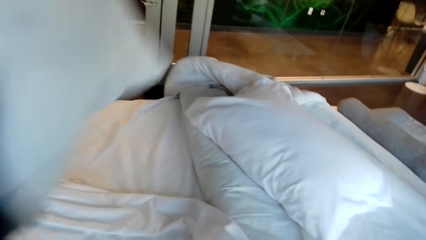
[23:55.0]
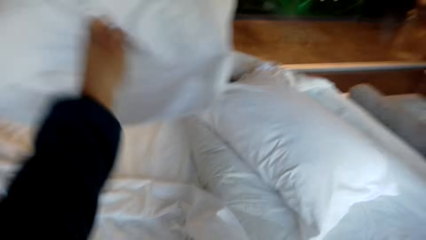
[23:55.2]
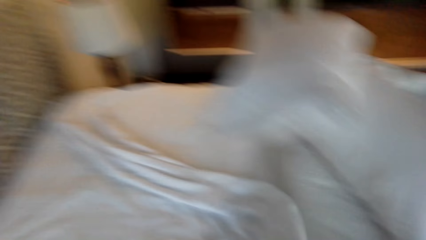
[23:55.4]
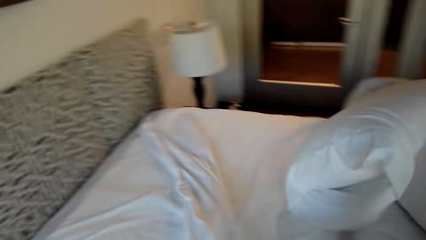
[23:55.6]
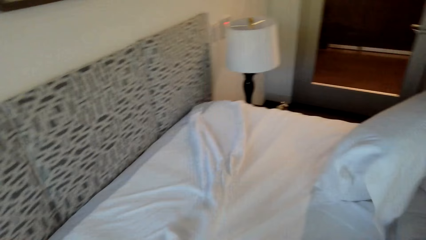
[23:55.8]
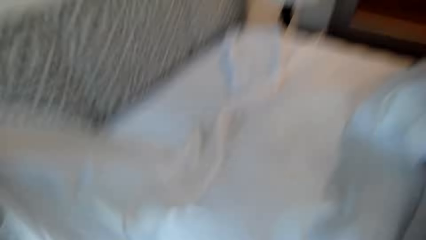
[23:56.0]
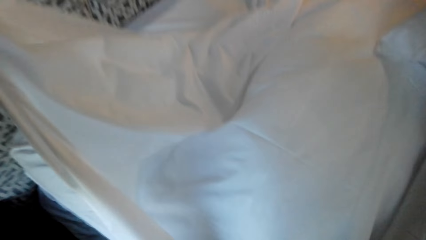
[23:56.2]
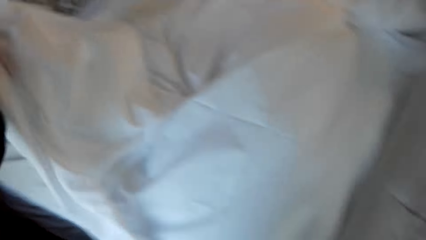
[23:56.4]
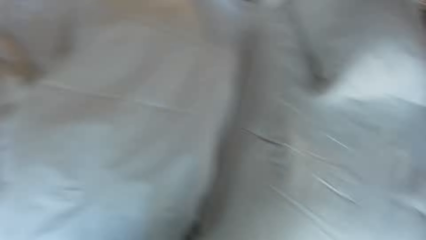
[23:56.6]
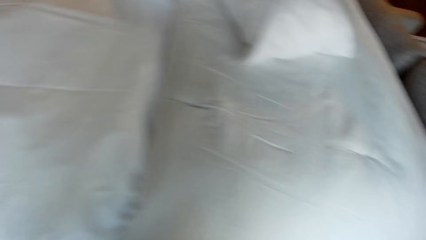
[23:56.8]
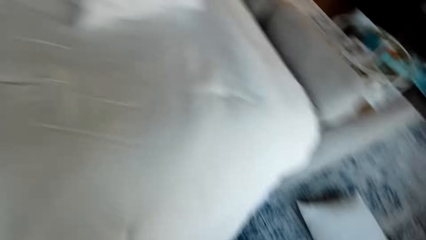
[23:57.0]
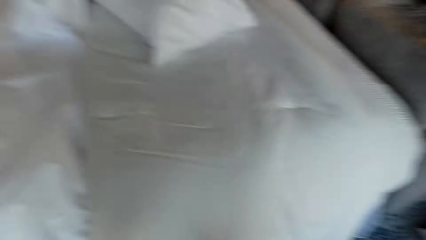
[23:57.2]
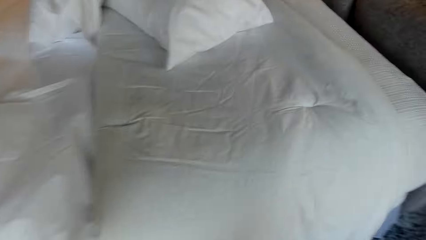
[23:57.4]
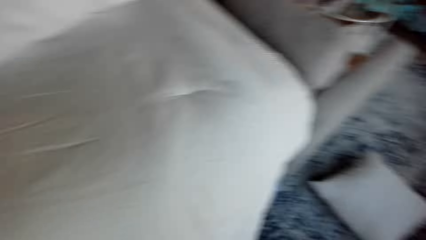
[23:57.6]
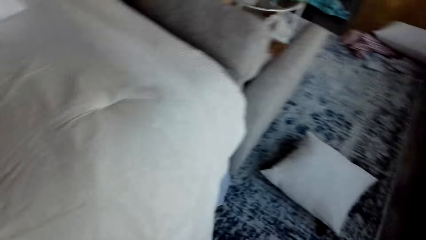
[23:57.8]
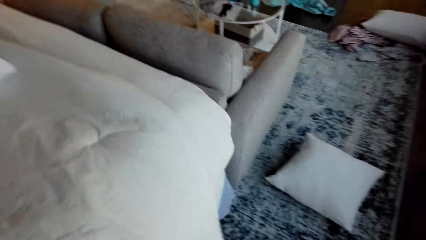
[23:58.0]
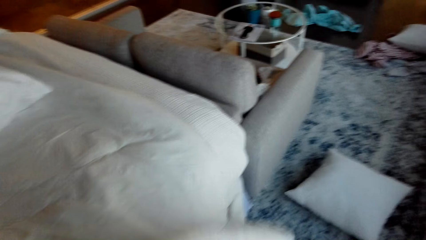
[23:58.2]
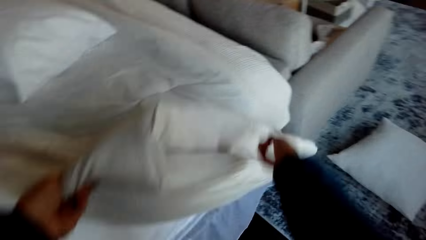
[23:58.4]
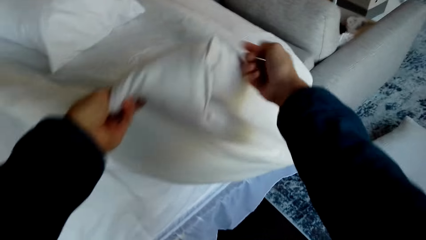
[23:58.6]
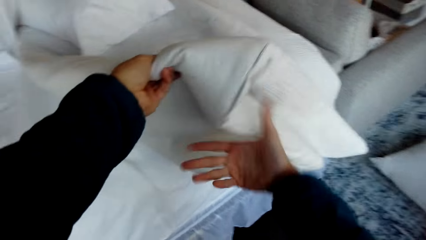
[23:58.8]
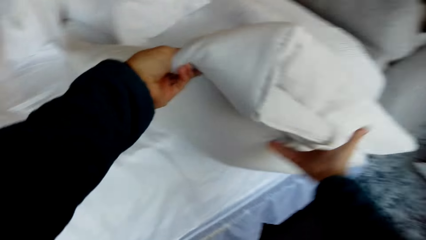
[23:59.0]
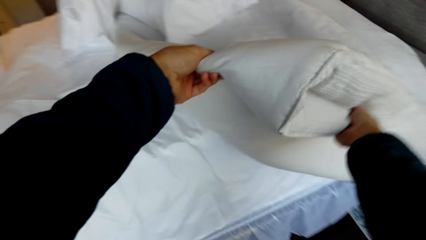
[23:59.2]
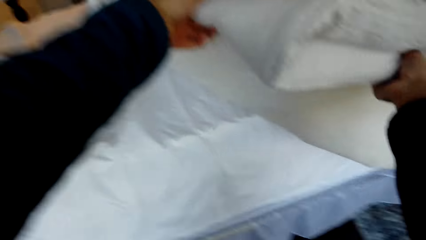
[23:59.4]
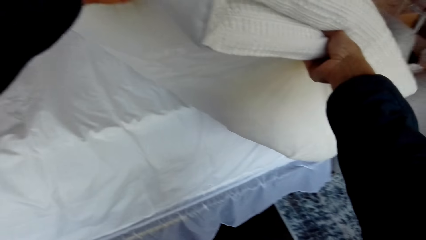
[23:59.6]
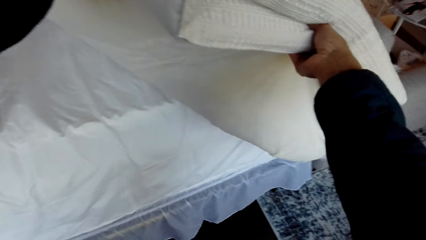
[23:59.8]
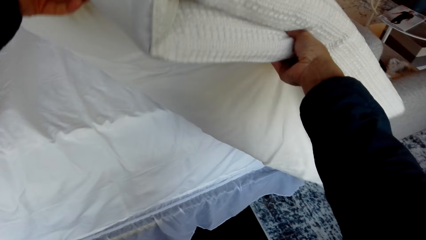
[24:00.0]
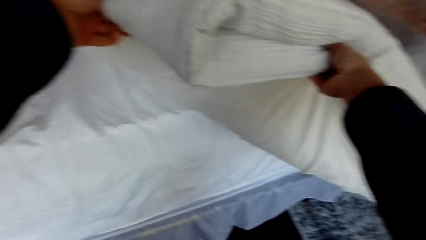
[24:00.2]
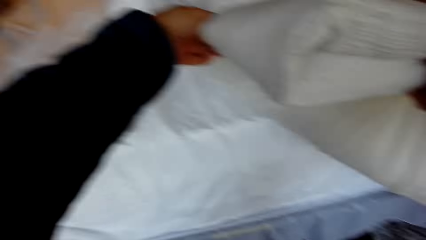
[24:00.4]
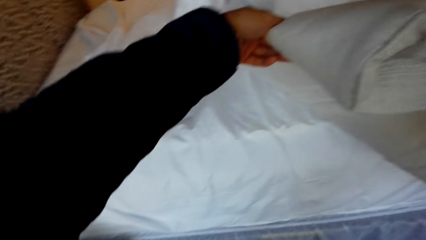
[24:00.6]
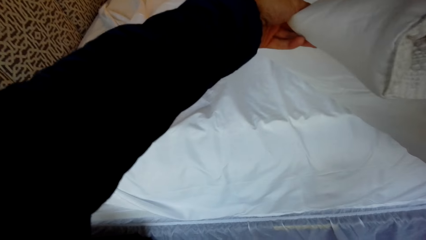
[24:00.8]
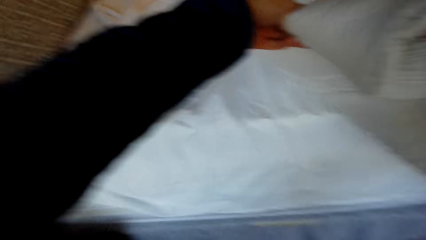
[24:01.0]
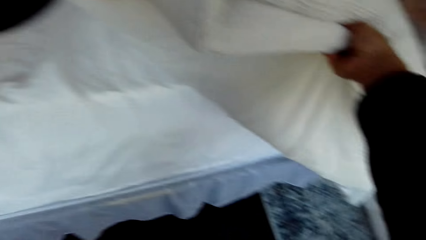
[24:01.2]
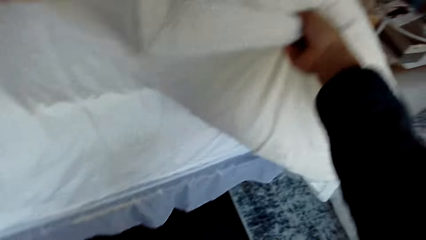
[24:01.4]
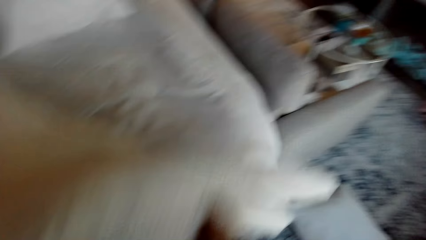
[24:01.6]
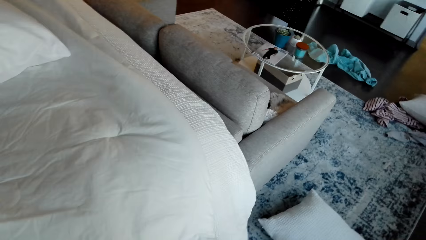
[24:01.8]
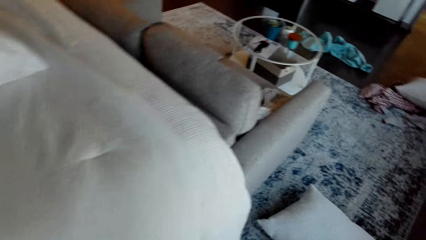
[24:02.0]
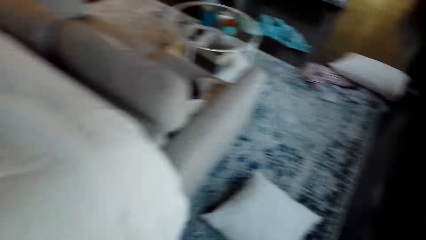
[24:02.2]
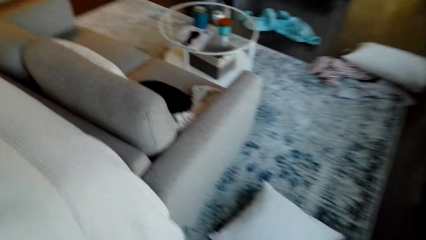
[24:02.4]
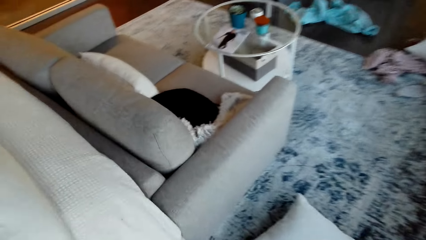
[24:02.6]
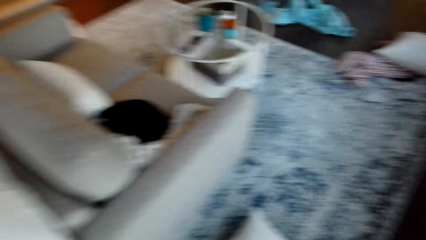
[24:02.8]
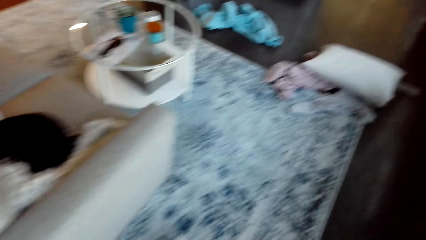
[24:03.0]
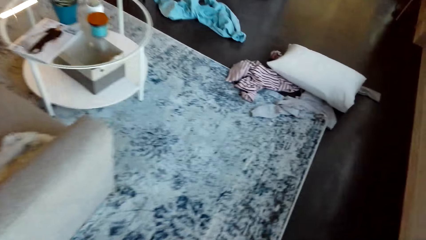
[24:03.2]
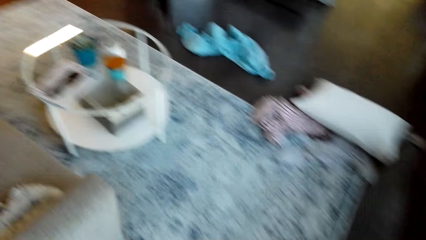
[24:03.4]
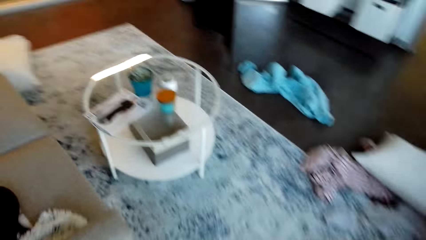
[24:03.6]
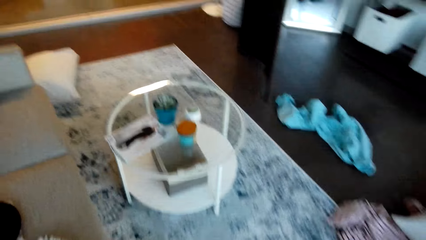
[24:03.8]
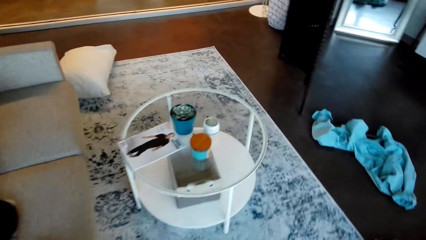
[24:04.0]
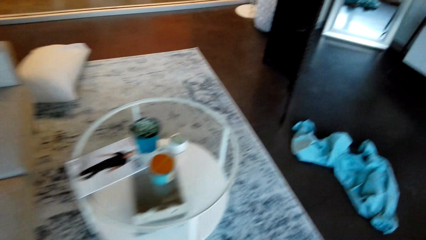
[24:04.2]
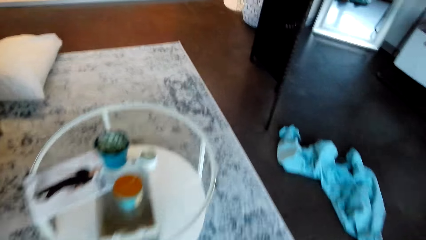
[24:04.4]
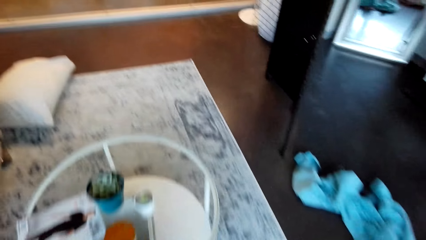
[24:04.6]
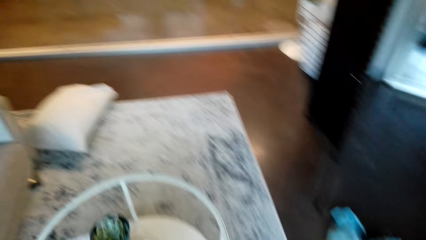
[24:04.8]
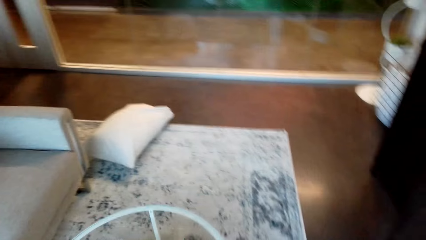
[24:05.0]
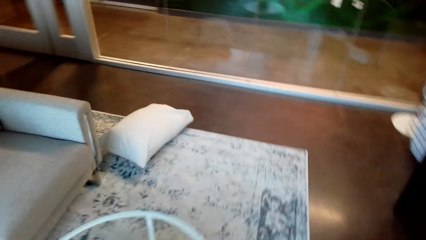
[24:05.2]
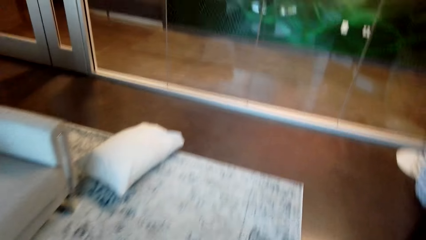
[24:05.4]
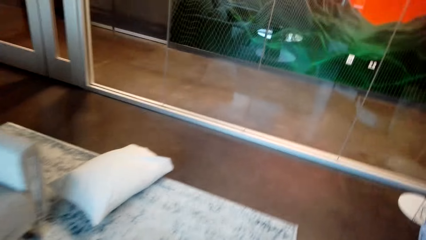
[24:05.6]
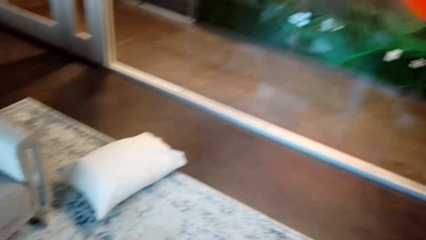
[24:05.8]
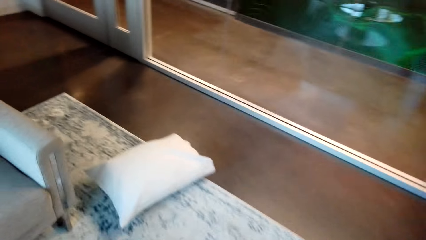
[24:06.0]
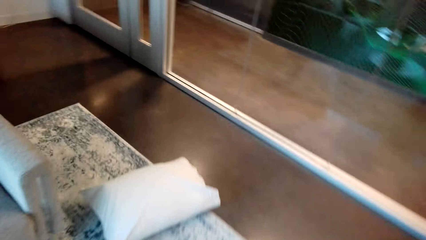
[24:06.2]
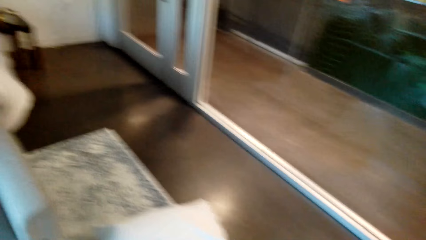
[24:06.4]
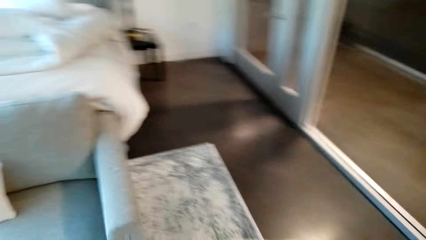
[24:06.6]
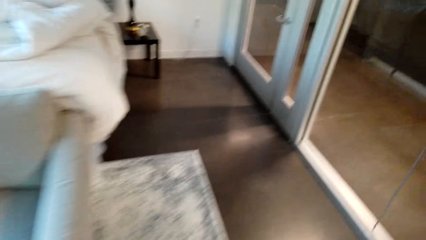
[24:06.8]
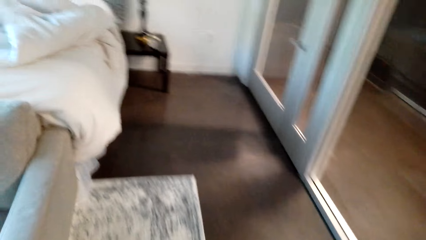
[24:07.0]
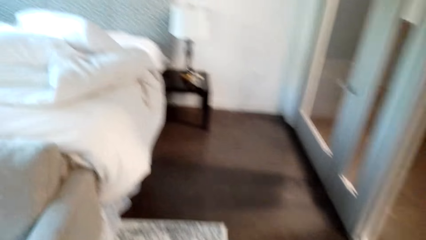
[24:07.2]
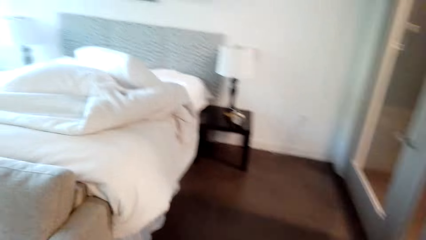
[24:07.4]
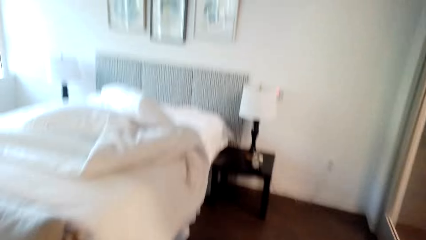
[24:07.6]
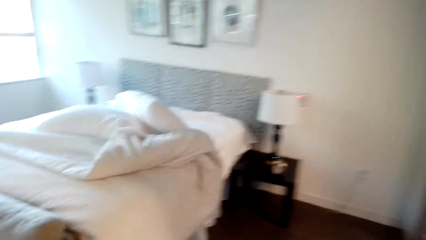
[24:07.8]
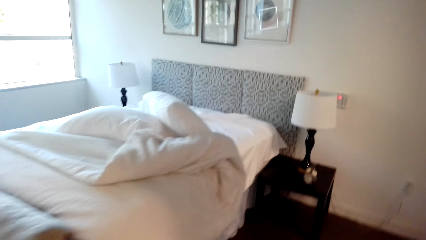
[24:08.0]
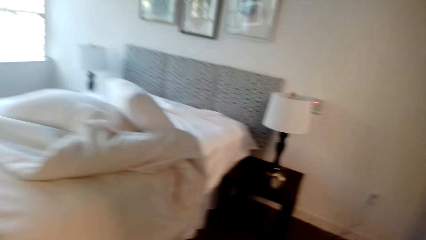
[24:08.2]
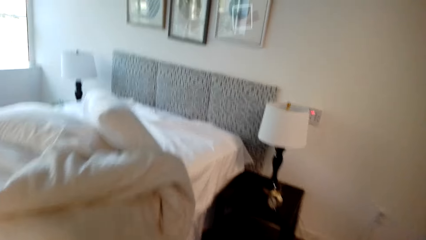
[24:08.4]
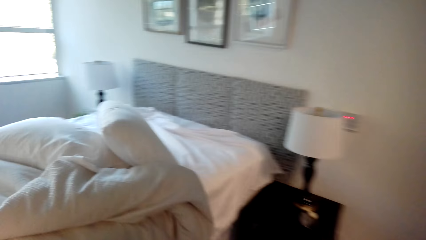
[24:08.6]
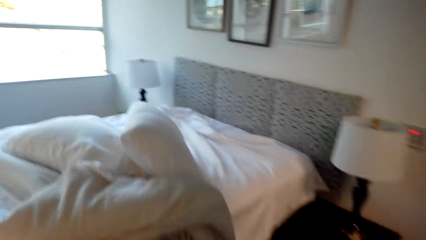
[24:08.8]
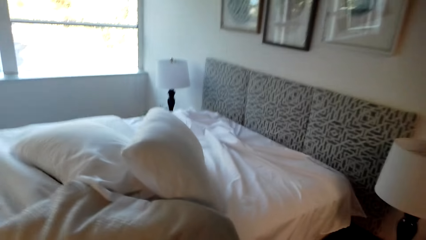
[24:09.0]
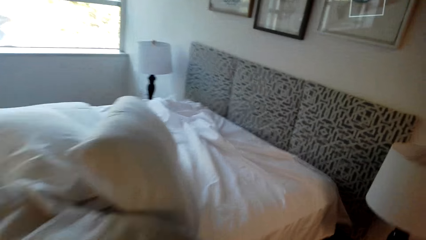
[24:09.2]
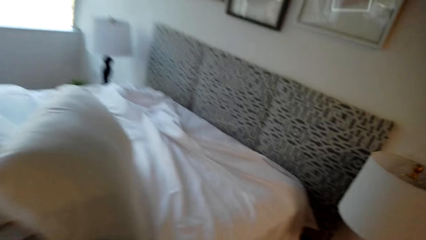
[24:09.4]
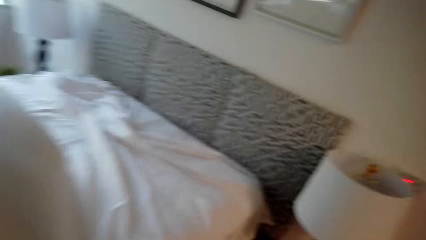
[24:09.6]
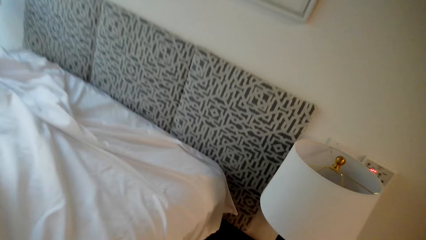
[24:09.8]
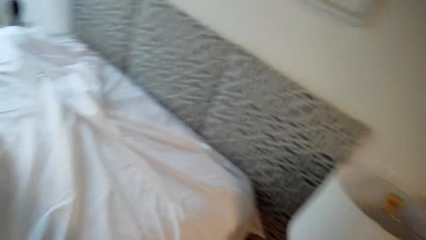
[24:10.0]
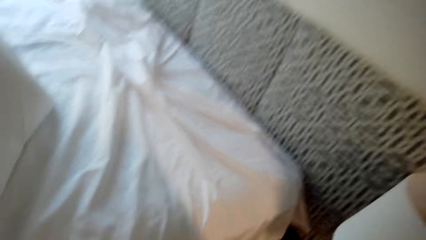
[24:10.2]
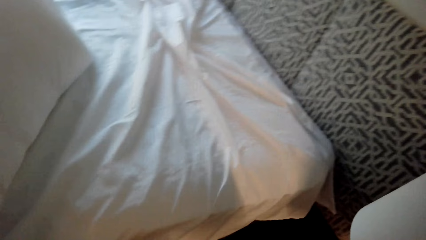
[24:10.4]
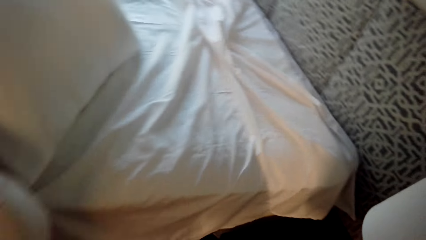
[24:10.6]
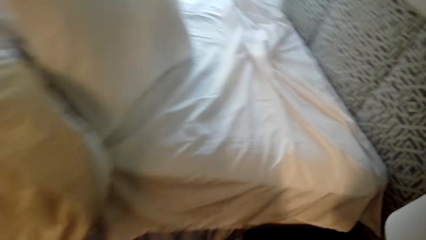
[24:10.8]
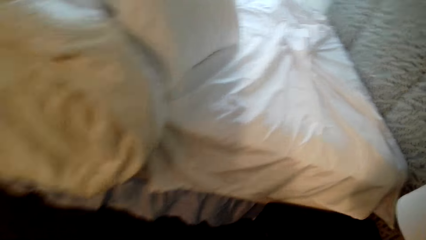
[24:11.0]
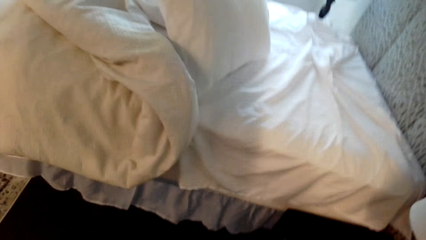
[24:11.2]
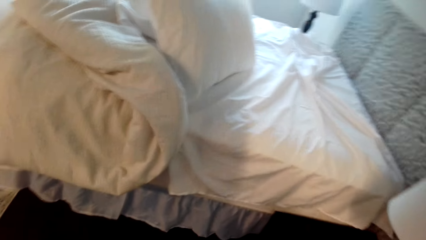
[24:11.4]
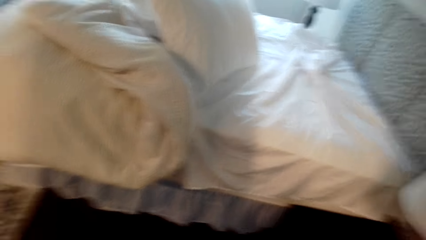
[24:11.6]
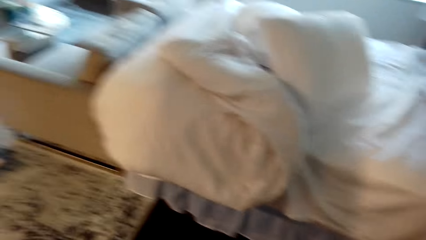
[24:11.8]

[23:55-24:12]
The camera wearer throws the pillow on the bed. They fold the sheet. They fold the duvet. They walk around the house. They are spreading the bed.
